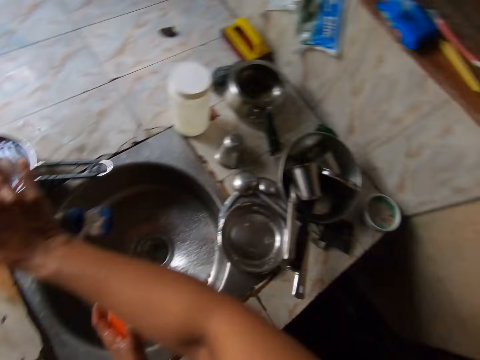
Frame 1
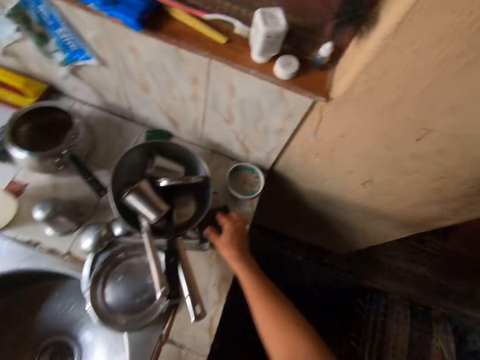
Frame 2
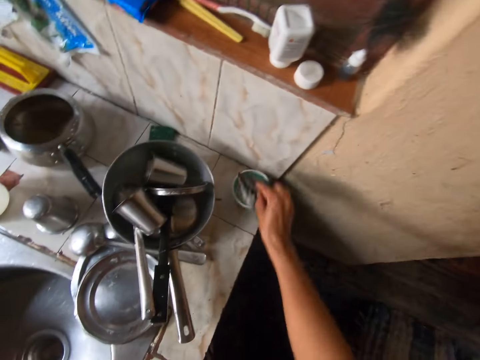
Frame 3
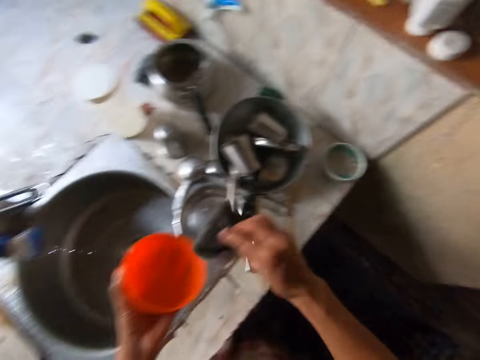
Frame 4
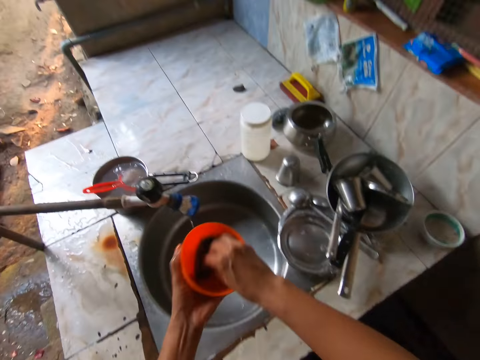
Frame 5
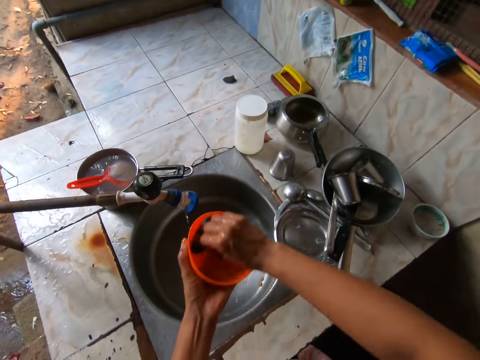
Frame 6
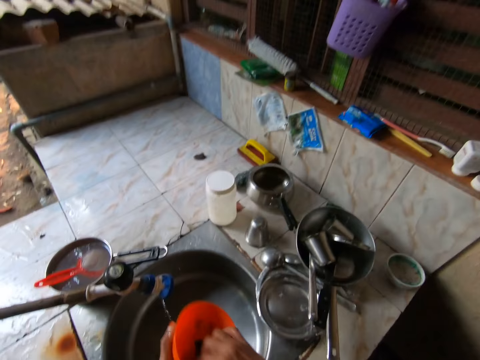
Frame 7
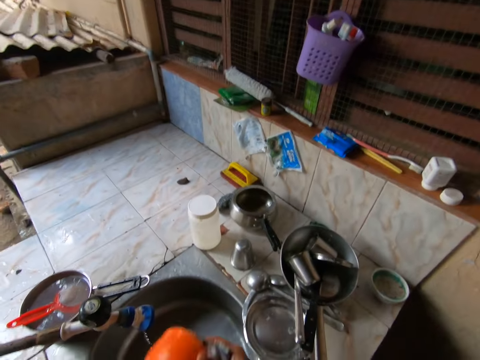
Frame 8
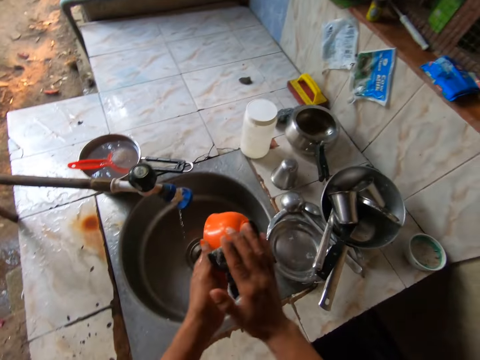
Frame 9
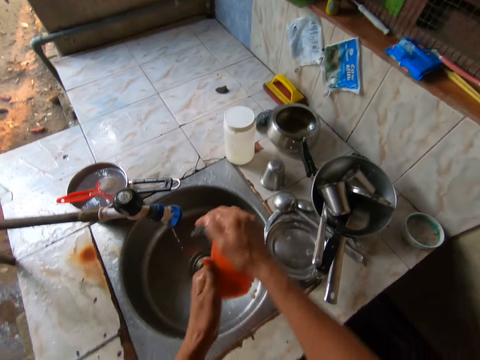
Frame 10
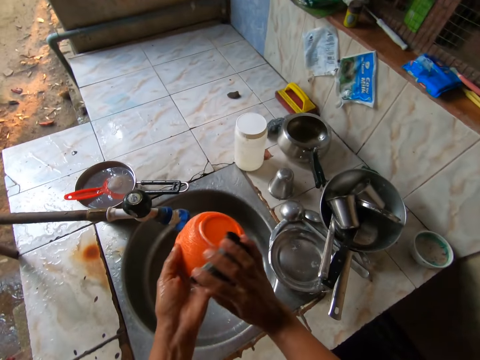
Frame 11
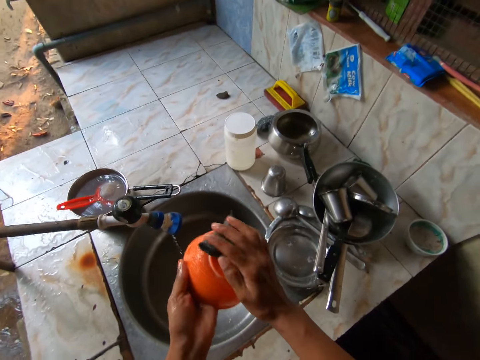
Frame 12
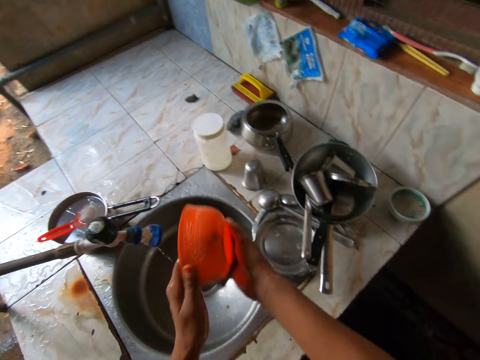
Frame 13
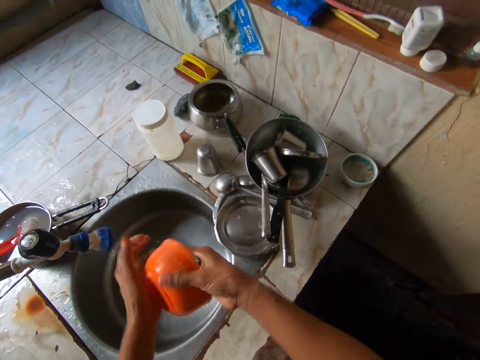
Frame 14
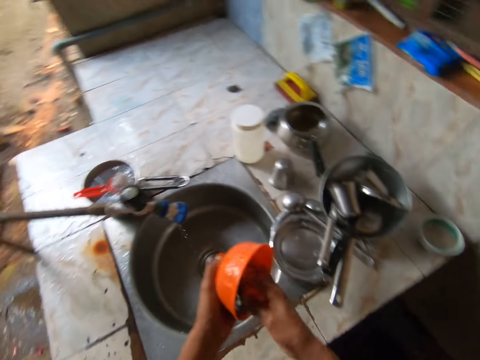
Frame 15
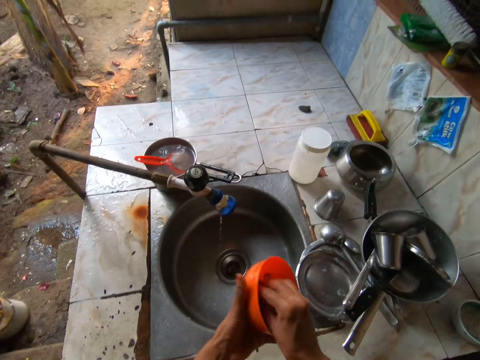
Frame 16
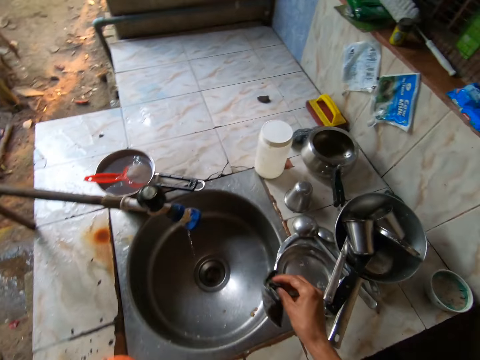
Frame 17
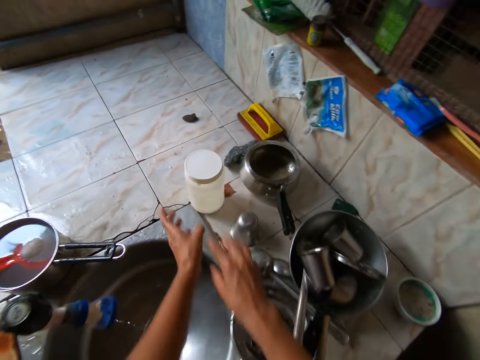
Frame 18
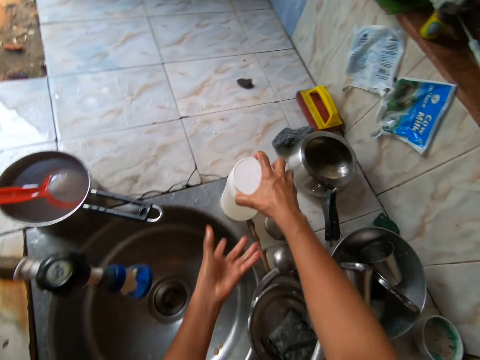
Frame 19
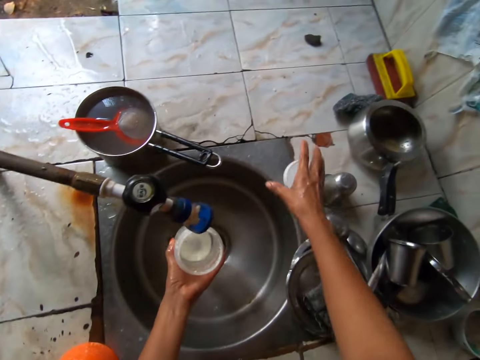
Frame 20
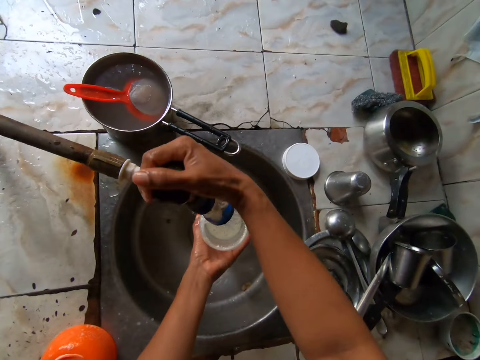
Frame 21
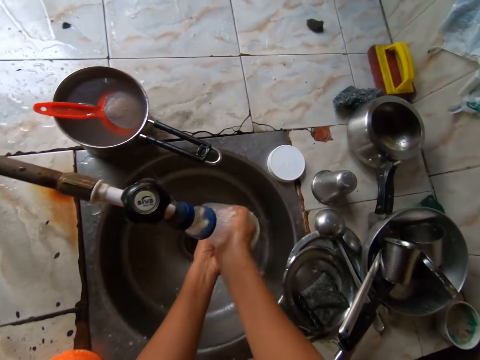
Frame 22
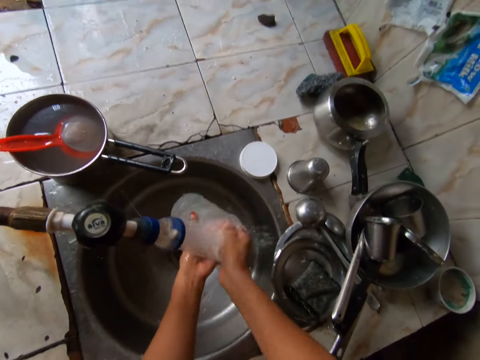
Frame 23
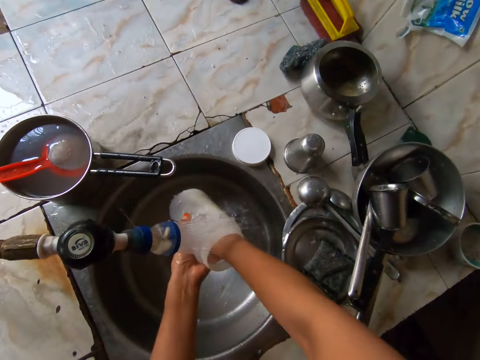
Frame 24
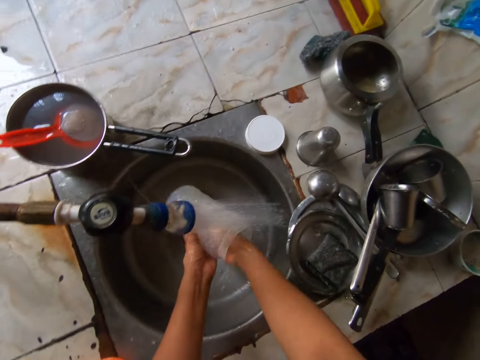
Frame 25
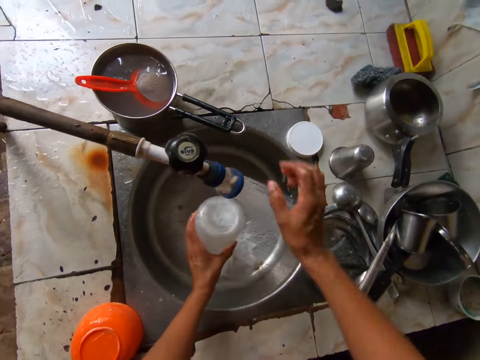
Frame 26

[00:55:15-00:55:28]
The camera wearer turns off the sink tap with her right hand. She picks the foam from the tiled table with her right hand. She touches the bowl on the tiled table with the foam in her right hand. She washes the bowl in her left hand with the foam in her right hand. She places the bowl in her left hand on the tiled table. She picks a plastic bottle from the tiled table with her right hand. She drops the lid of the plastic bottle in her right hand on the tiled table. She turns on the sink tap with her right hand. She rinses the plastic bottle in her hand under the sink tap with both hands.

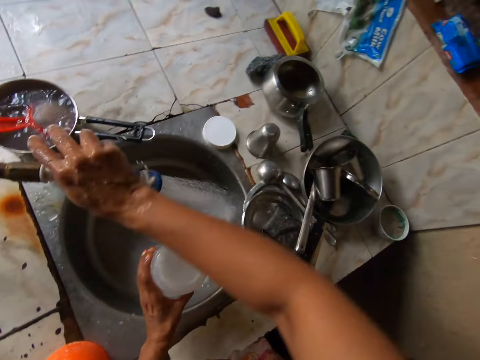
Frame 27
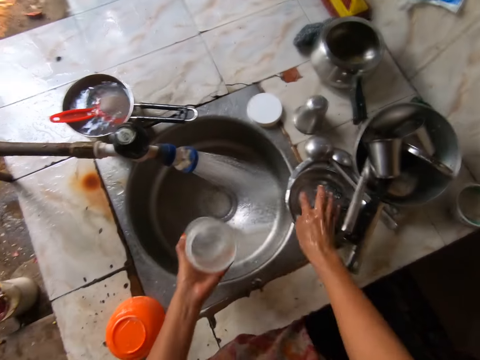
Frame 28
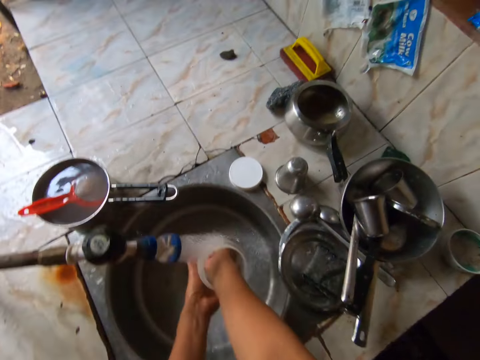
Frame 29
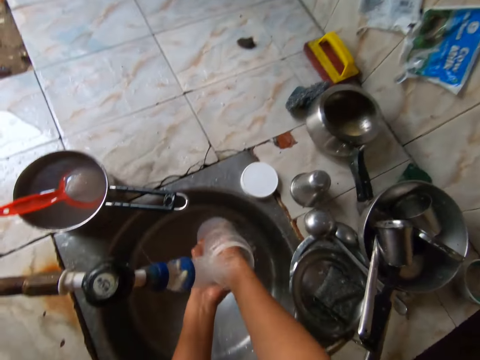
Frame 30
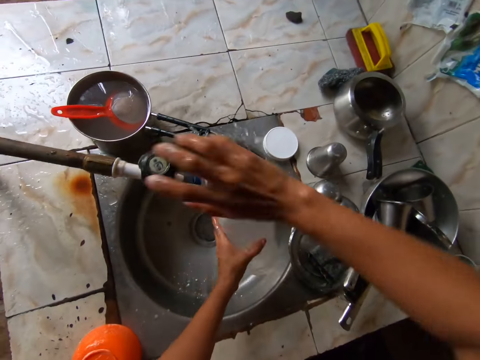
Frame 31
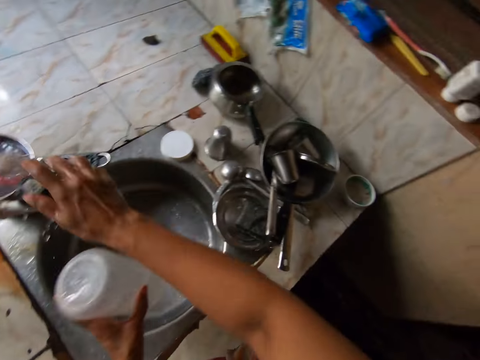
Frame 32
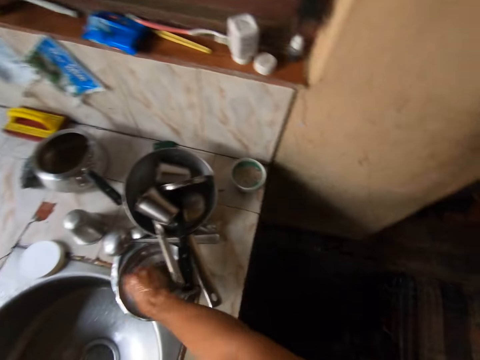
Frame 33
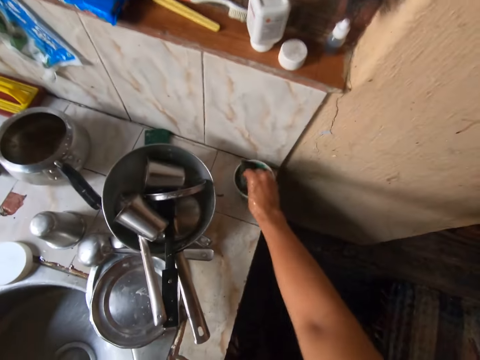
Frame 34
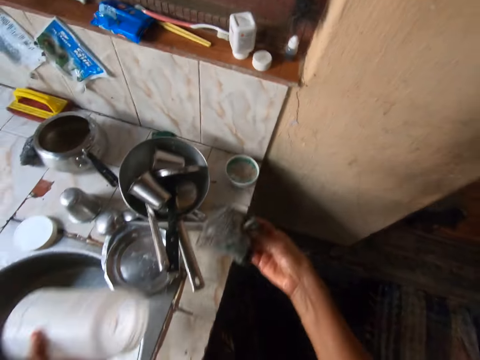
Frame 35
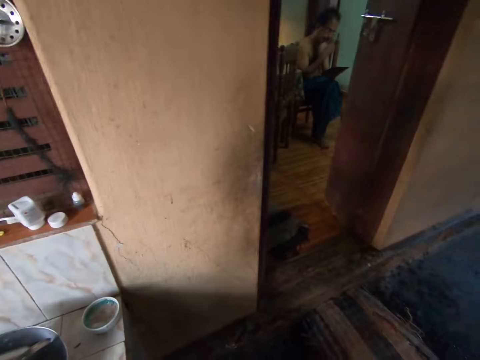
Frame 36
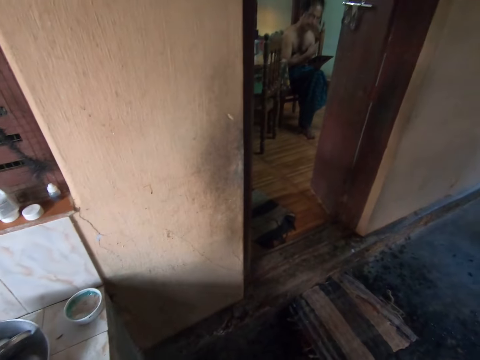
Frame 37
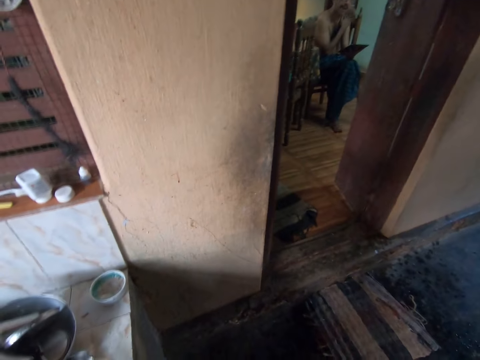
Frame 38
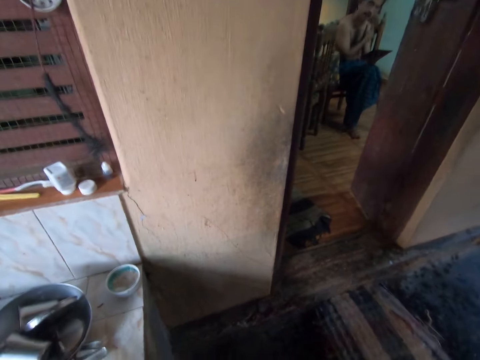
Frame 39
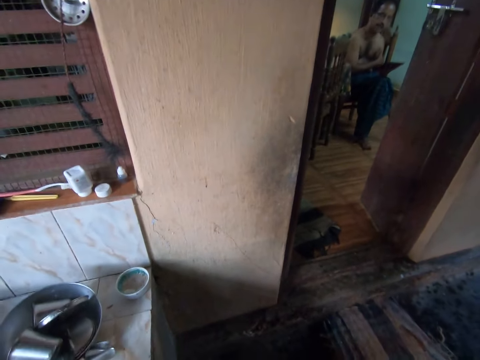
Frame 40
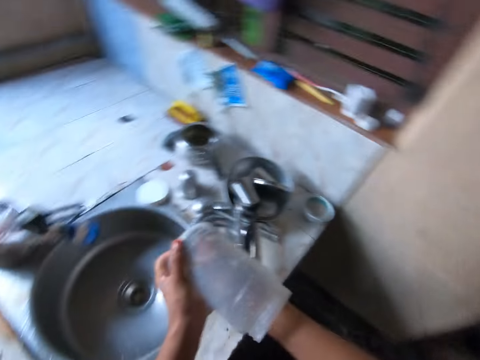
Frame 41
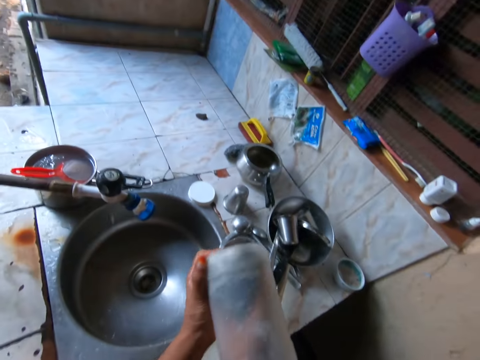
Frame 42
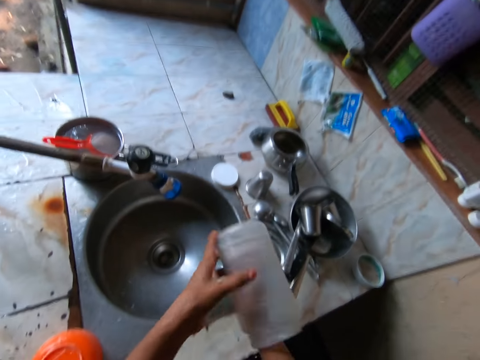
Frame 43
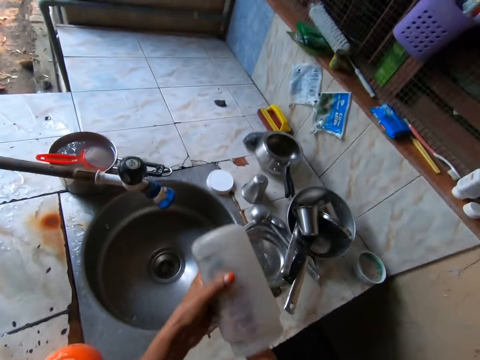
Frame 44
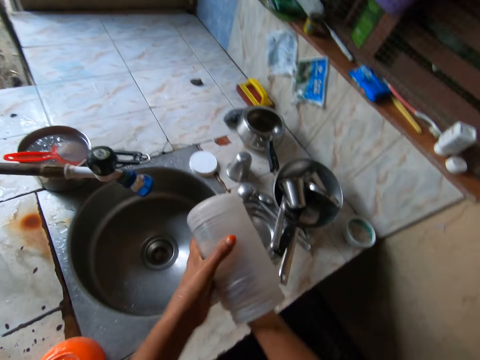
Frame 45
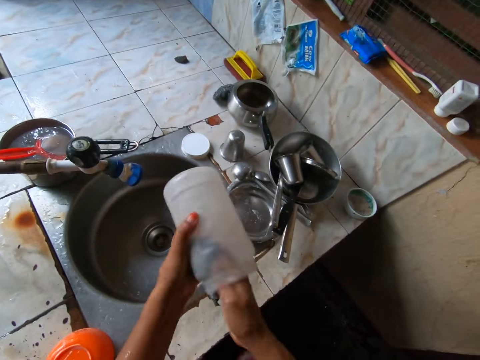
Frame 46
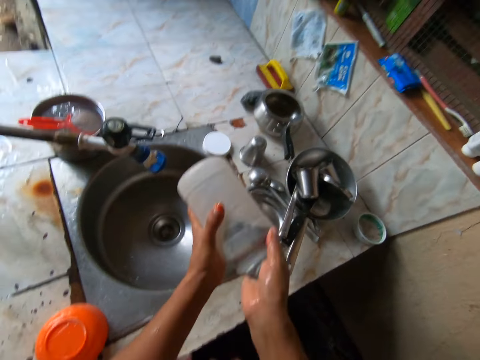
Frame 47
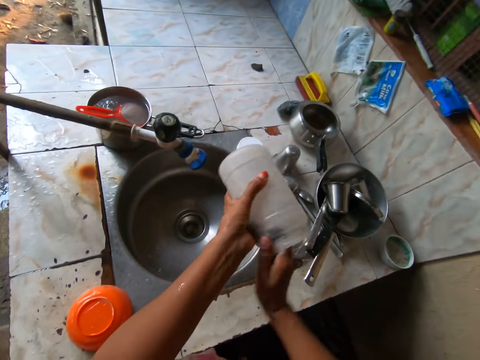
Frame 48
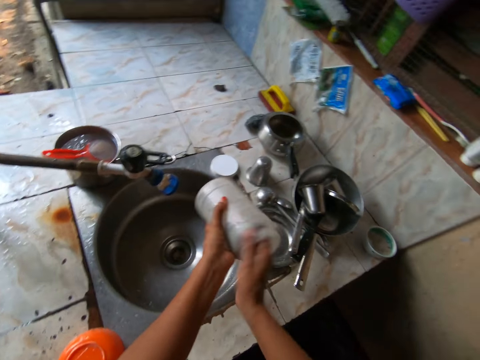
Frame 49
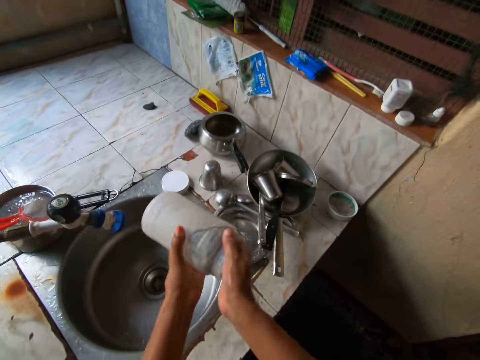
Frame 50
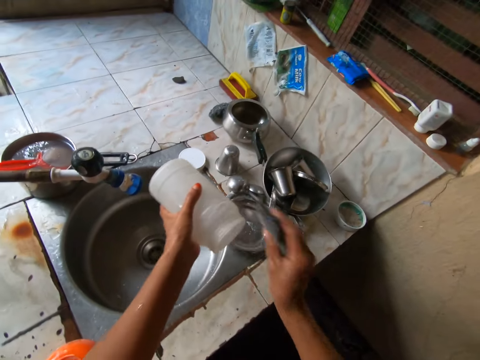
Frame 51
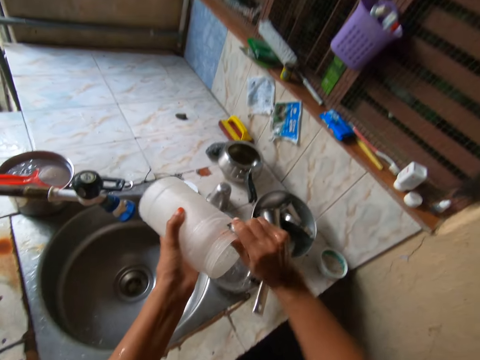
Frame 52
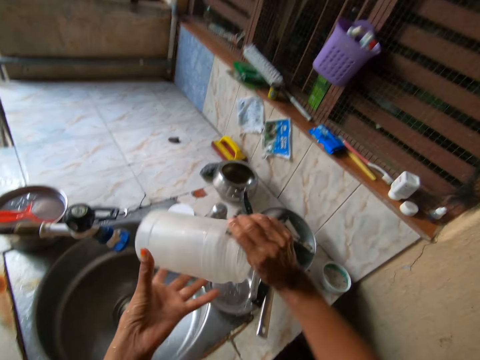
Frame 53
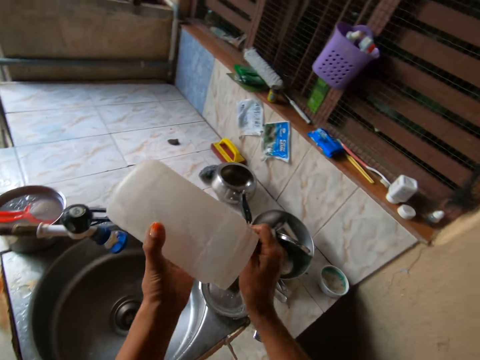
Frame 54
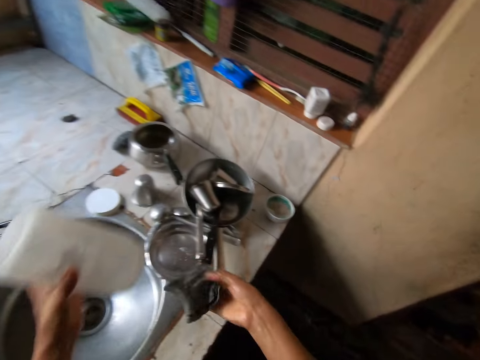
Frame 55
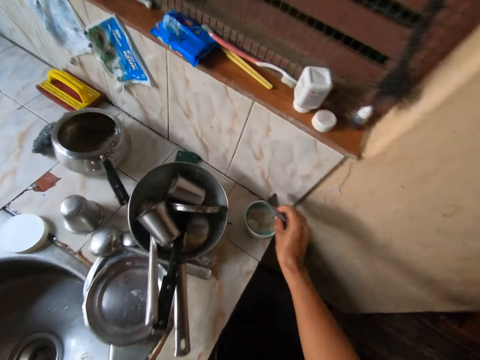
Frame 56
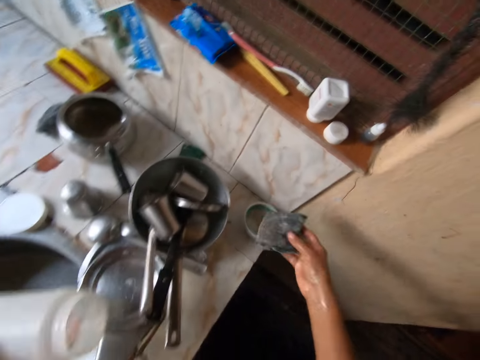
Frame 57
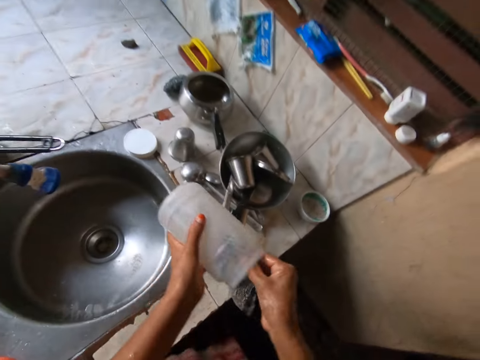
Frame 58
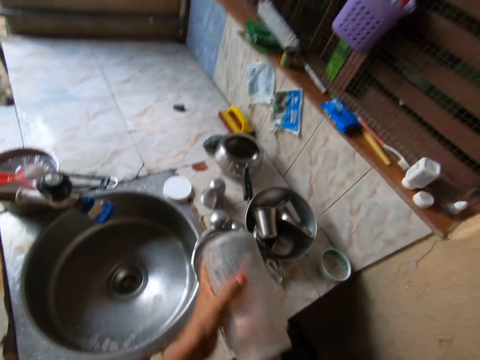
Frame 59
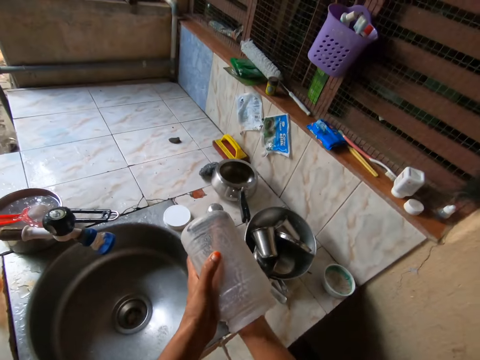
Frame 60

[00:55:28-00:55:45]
The camera wearer turns the sink tap with her right hand. She touches the tap. She rinses the plastic bottle in her hand under the sink tap with both hands. She turns off the sink tap with her right hand. She picks the foam from the tiled table with her right hand. She touches the bowl on the tiled table with the foam in her right hand. She converses with the man. She washes the plastic bottle in her left hand with the foam in her right hand. She touches the bowl on the tiled table with the foam in her right hand. She washes the plastic bottle in her left hand with the foam in her right hand.
